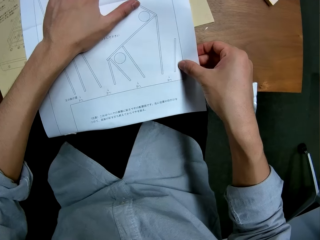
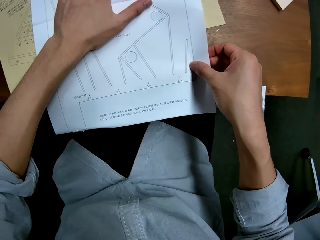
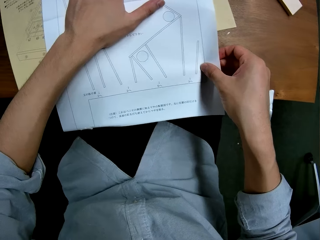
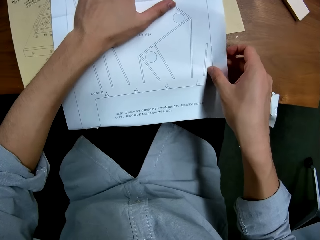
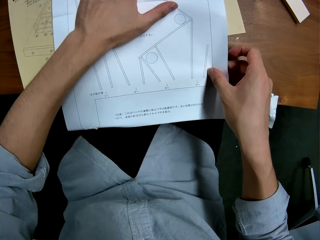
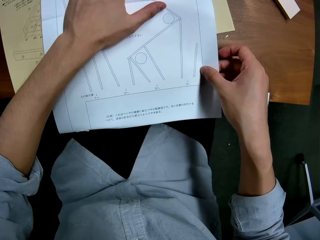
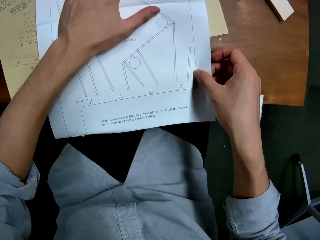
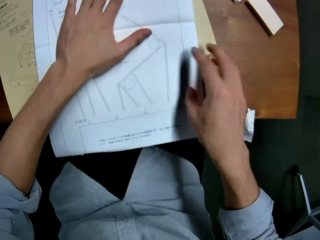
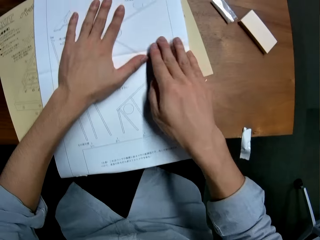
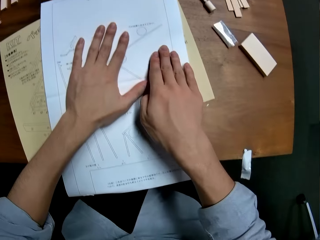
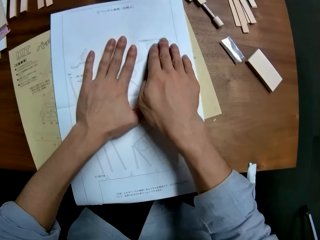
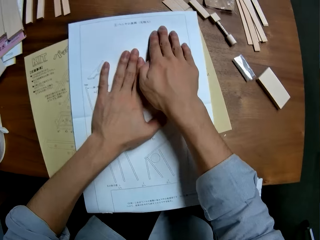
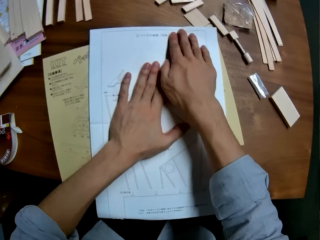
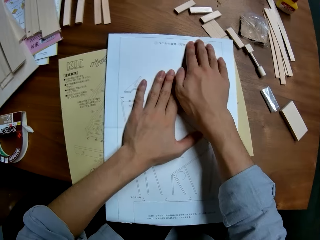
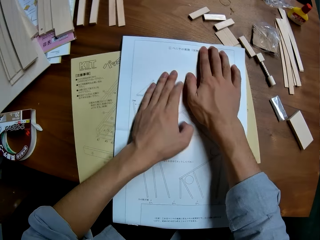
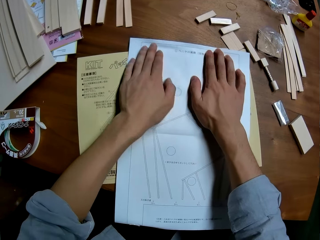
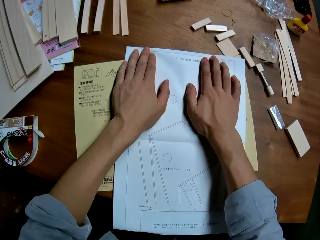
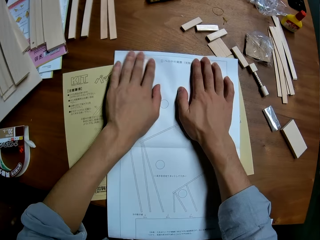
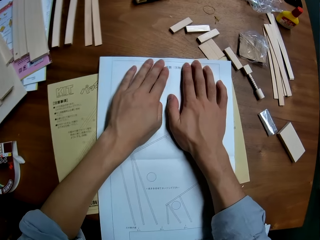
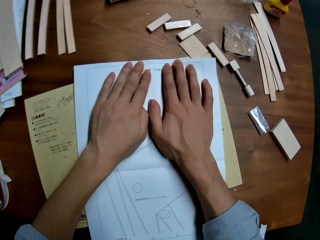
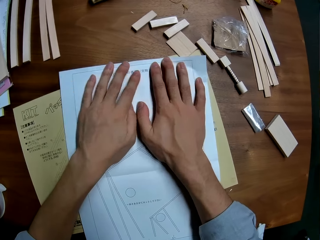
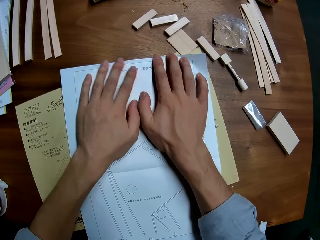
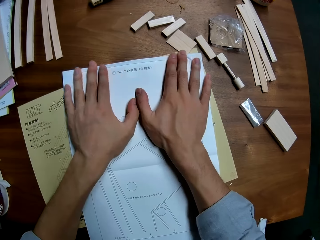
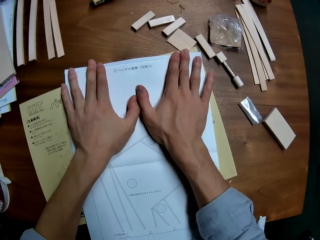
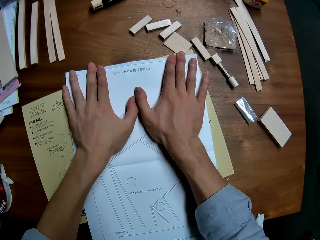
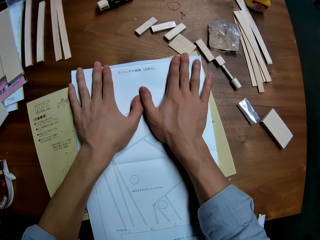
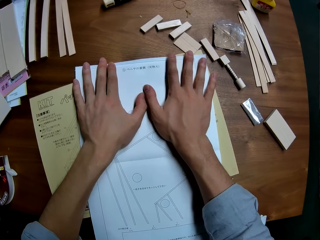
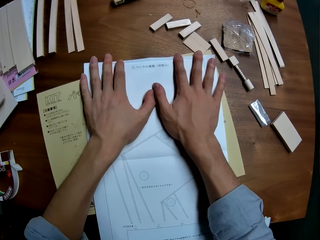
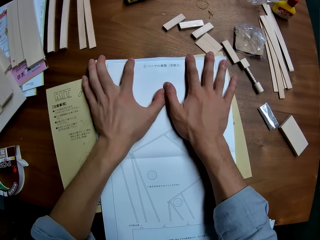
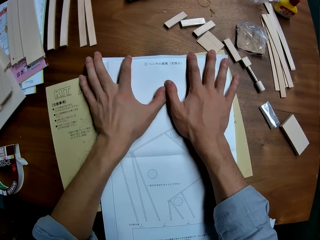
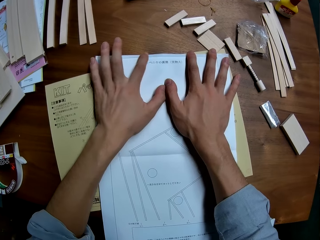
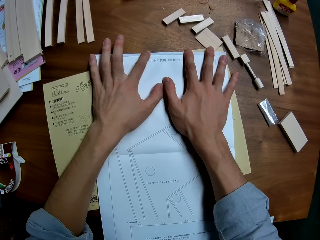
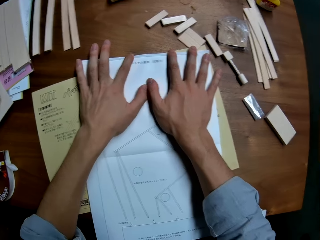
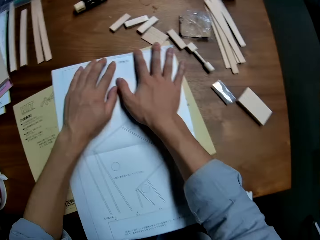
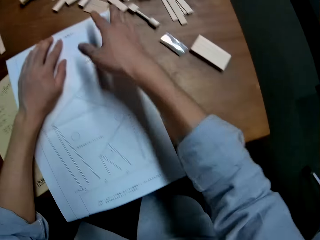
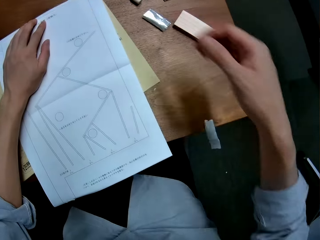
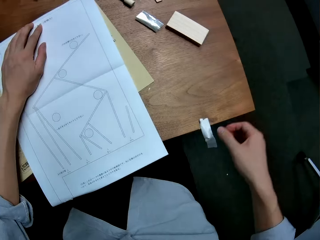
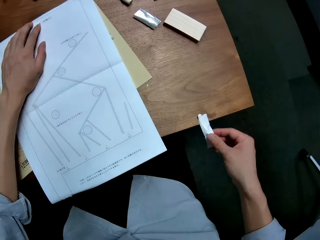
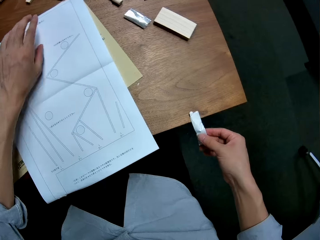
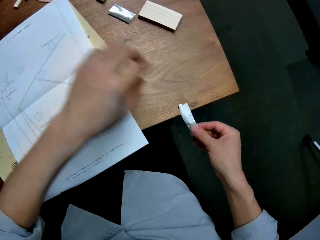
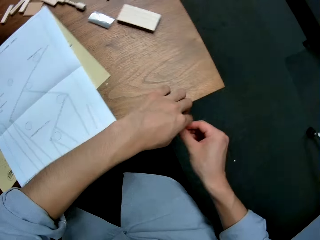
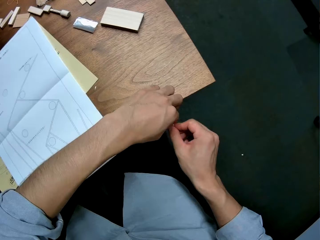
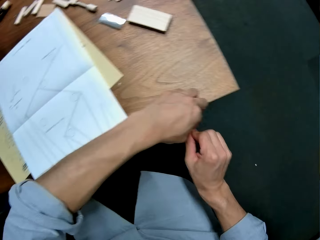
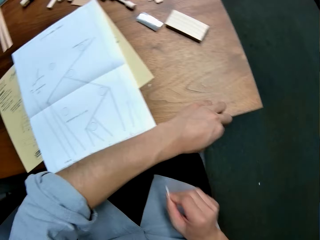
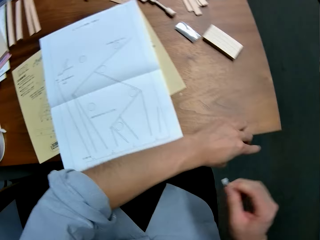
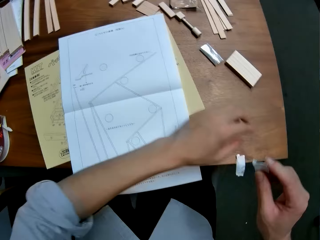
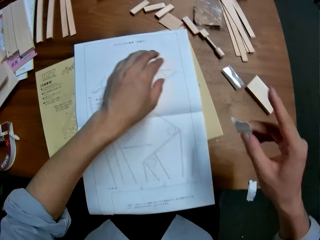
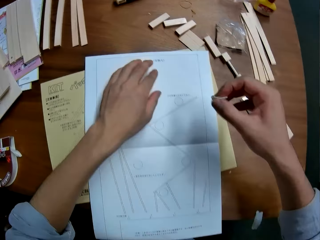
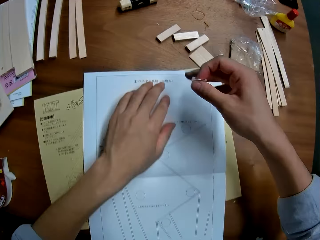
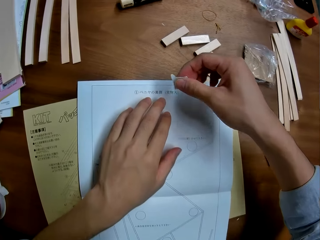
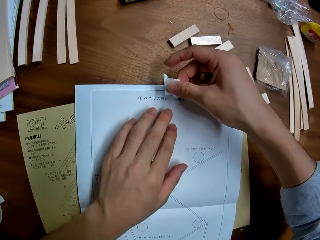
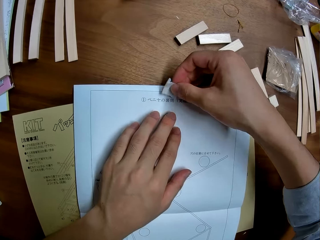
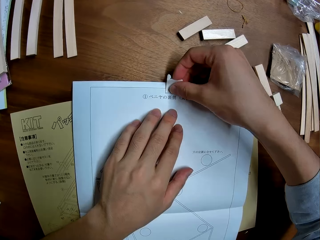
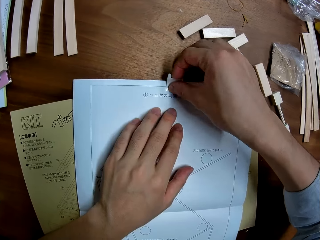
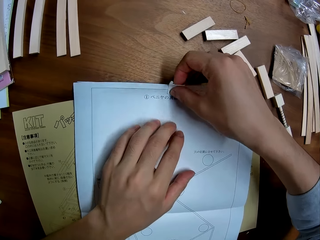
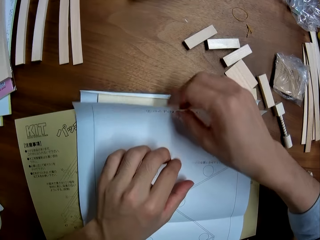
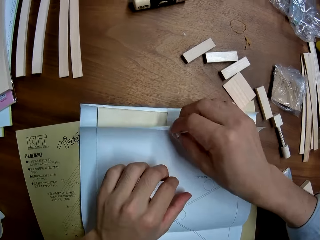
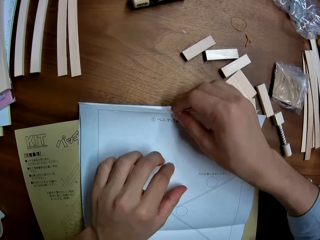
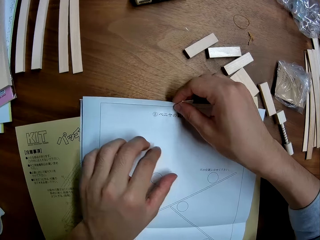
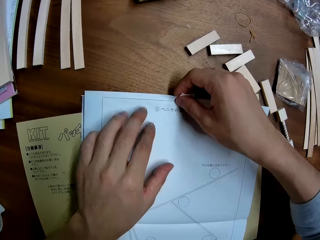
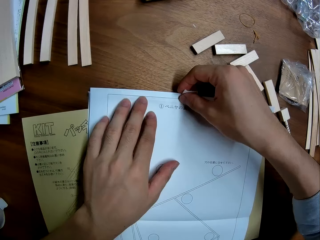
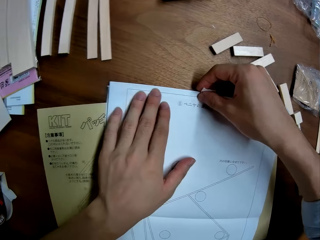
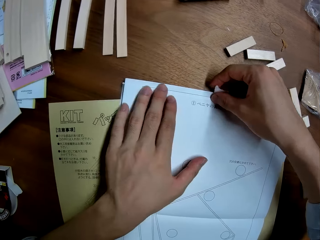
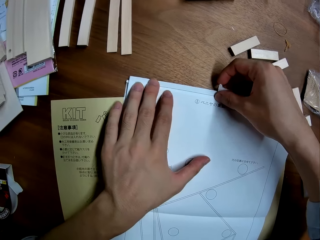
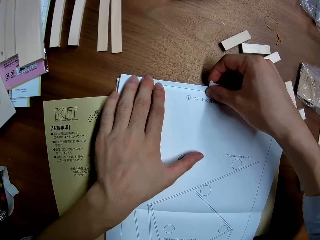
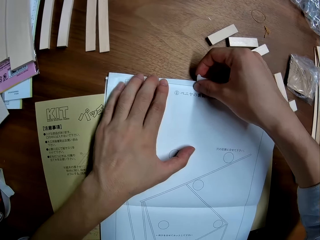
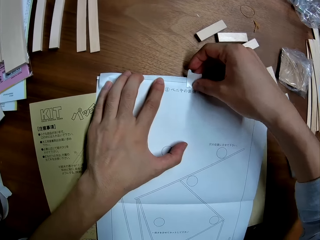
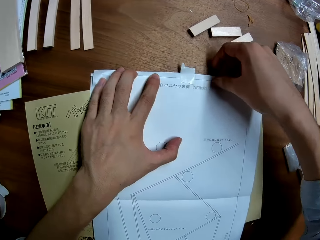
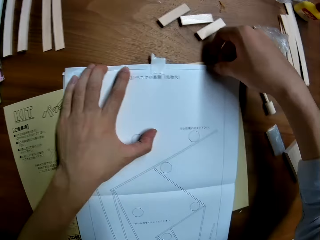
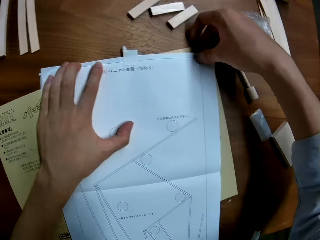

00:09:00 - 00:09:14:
The camera wearer cuts the tape on the table. He takes the masking tape from the table edge. He lifts his hand. He holds the masking tape with both hands. He tears the masking tape. He puts his hand on the paper. He sticks the masking tape on the paper. He flips the paper. He holds down the paper.

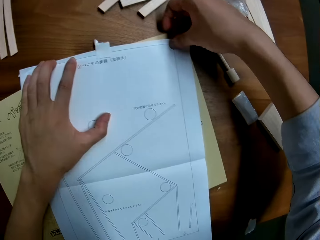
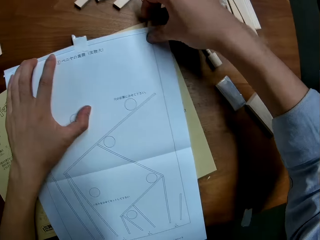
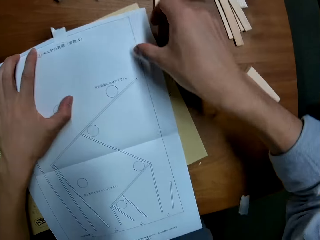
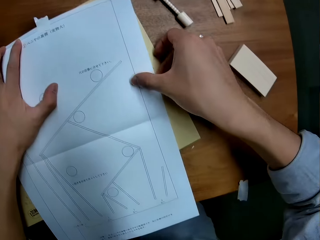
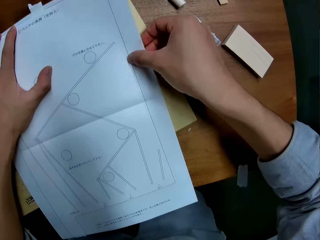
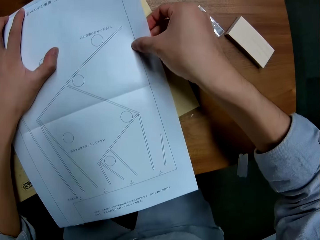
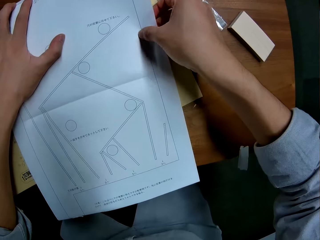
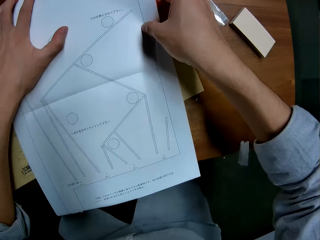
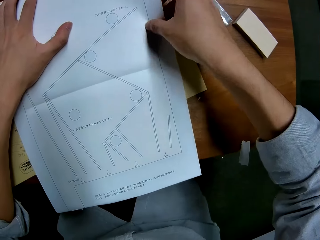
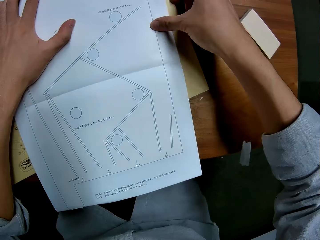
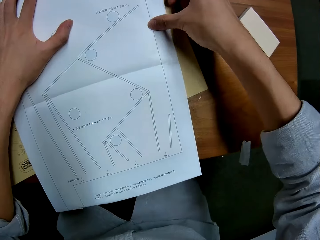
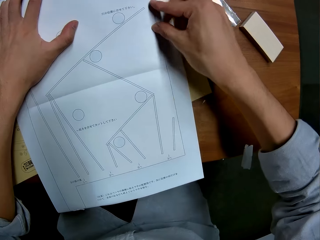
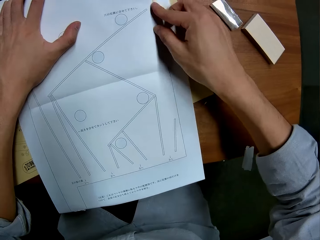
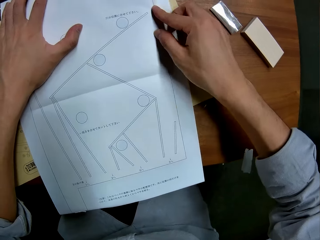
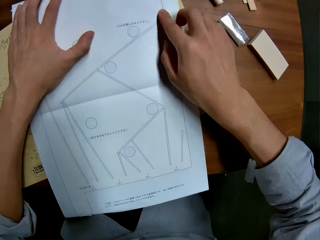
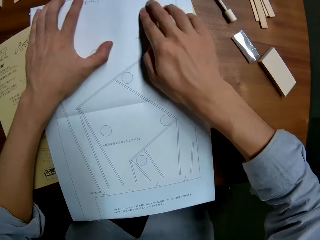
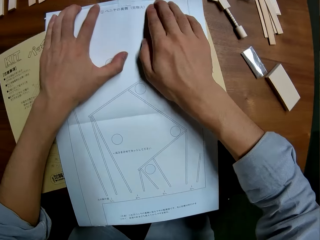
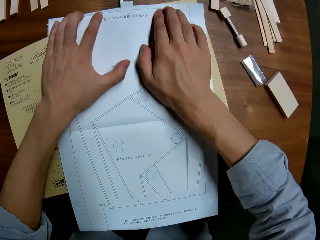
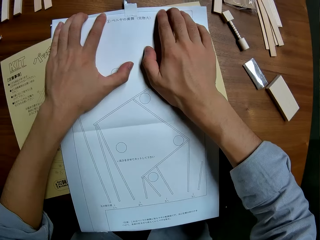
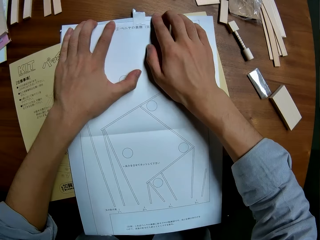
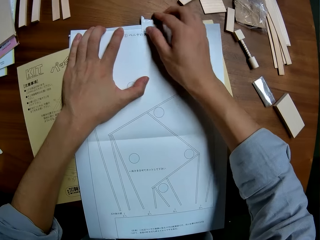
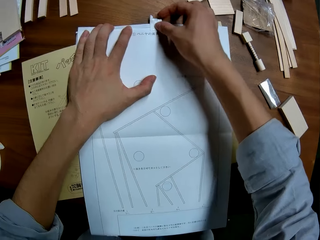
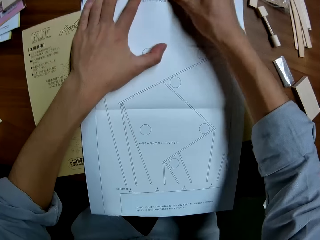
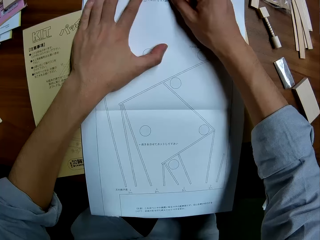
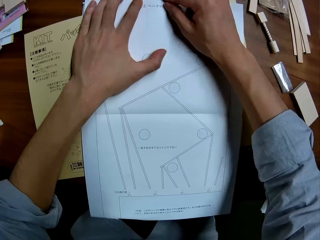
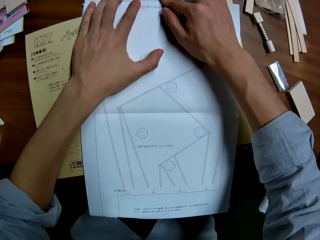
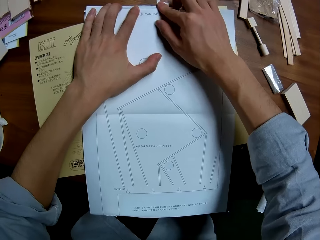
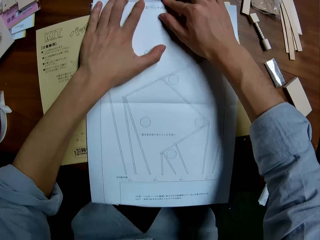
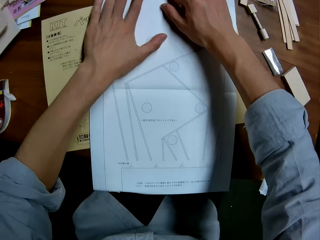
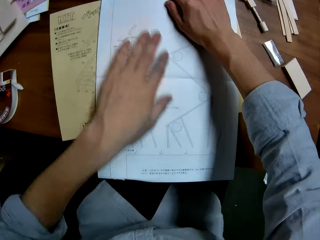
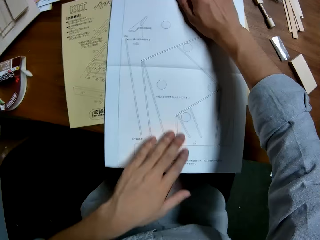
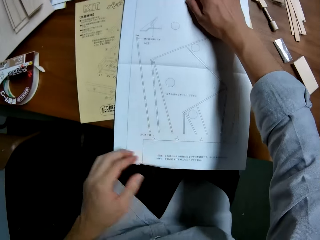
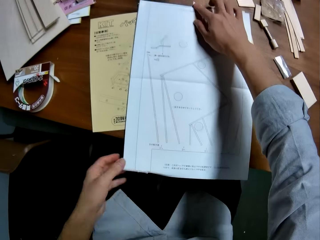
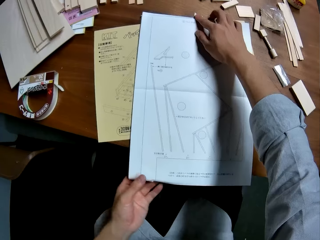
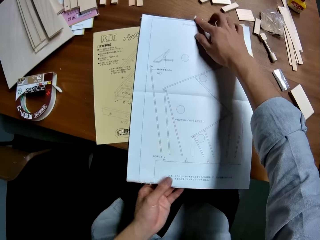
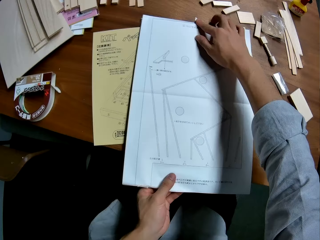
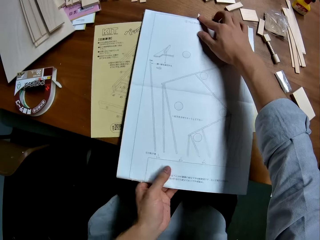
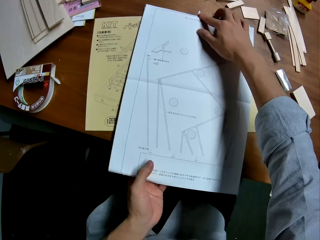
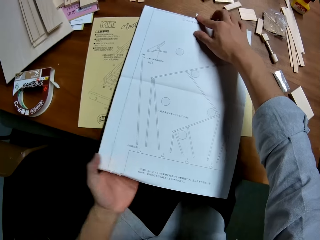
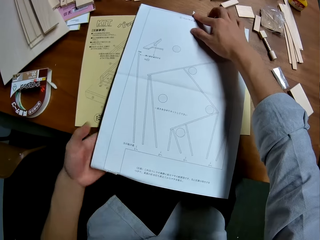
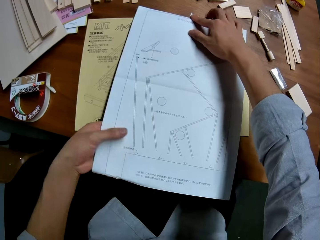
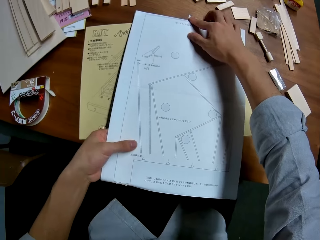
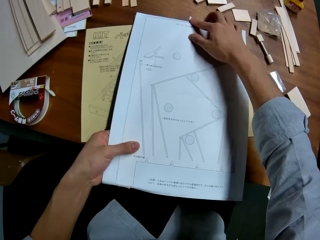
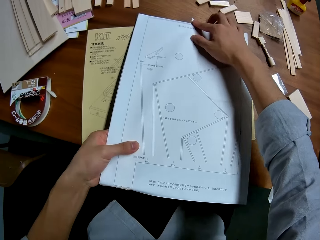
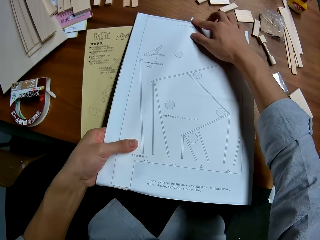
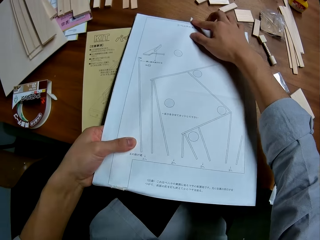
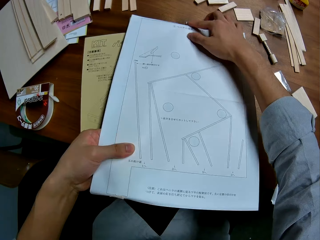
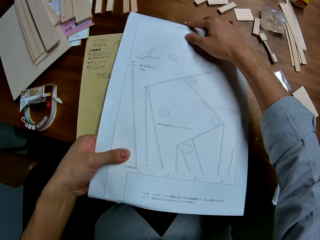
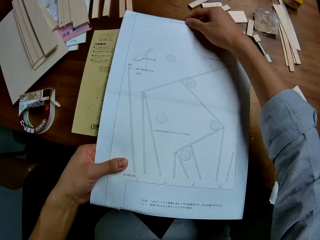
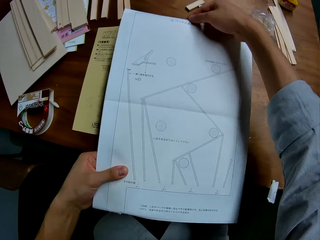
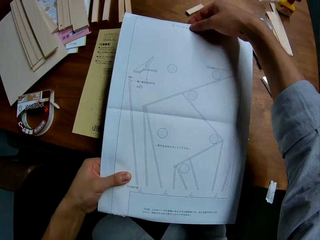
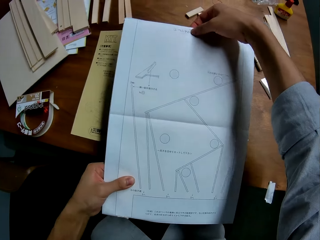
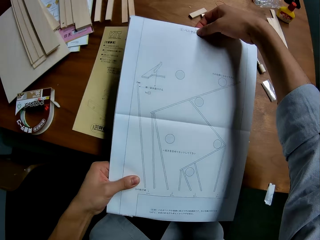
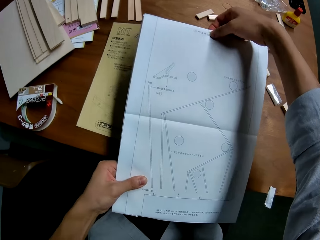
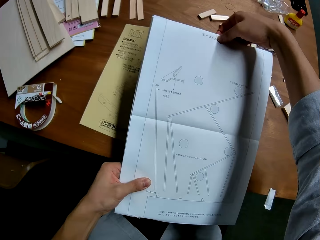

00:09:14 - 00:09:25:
The camera wearer holds the paper edge. He places his hands on the sketch paper. He presses the tape on the white technical drawing paper. He removes the white technical drawing paper from the table. He holds the sketch paper. He bends the tape to the back of the white technical drawing paper.
